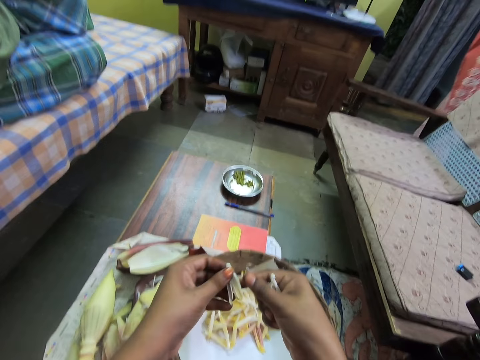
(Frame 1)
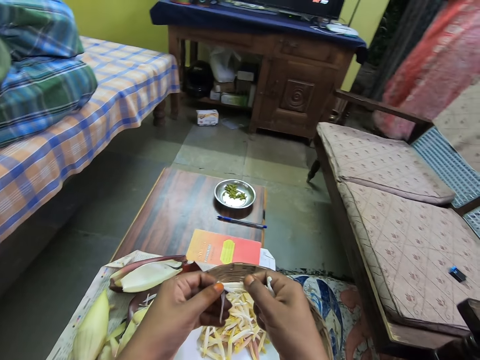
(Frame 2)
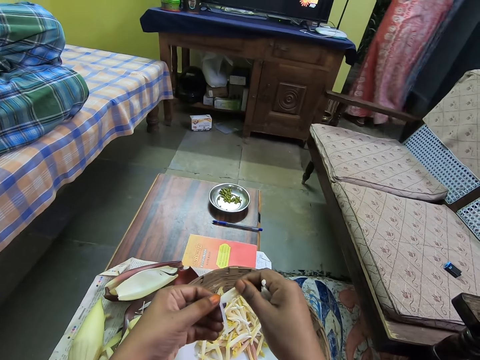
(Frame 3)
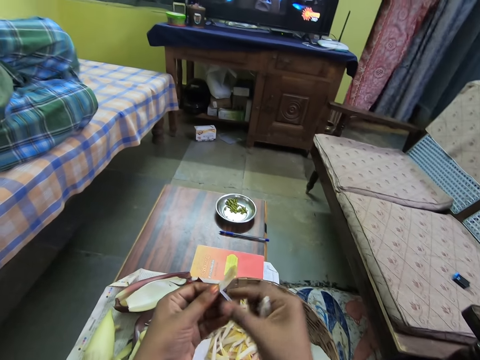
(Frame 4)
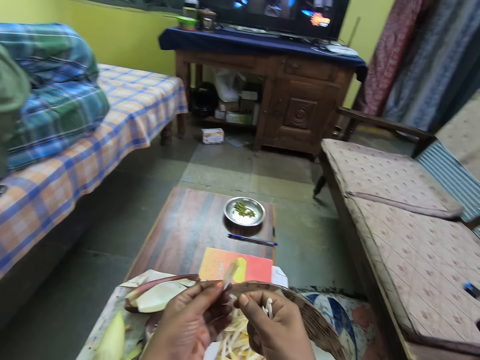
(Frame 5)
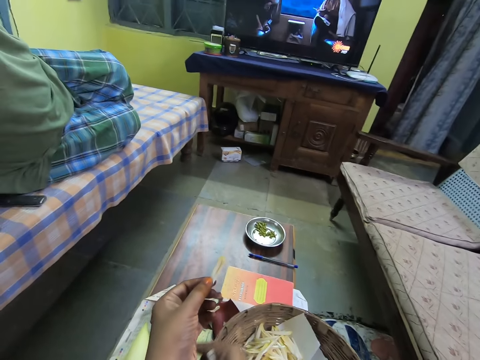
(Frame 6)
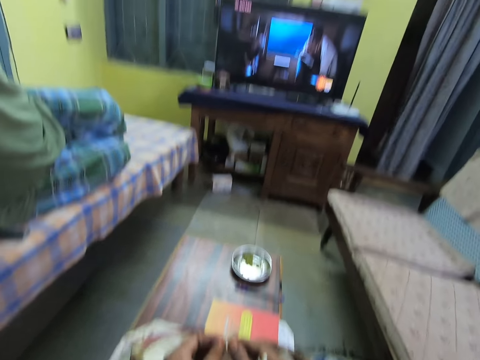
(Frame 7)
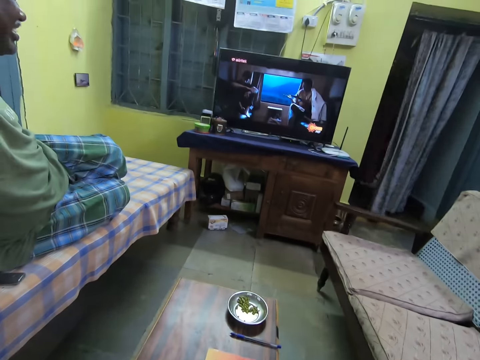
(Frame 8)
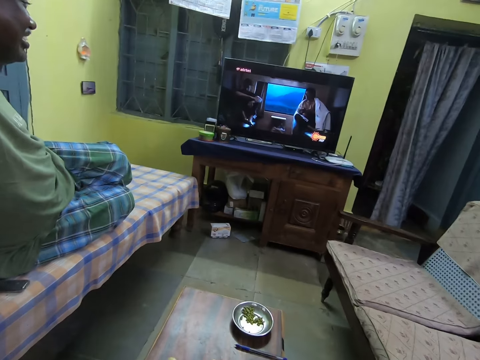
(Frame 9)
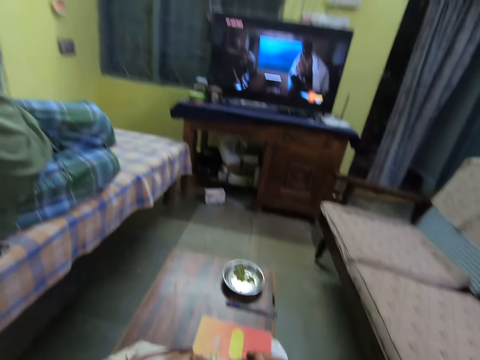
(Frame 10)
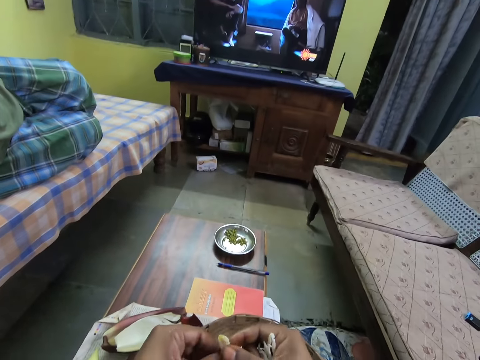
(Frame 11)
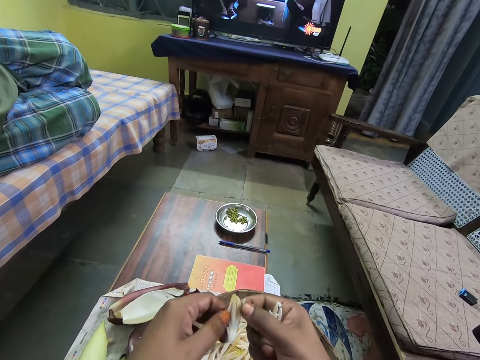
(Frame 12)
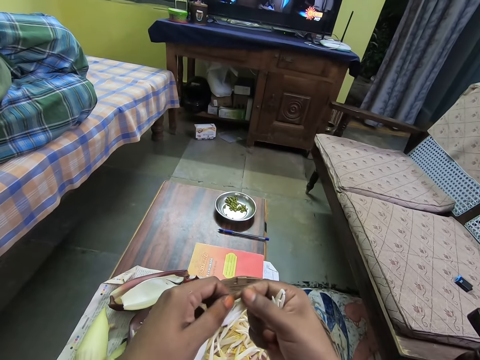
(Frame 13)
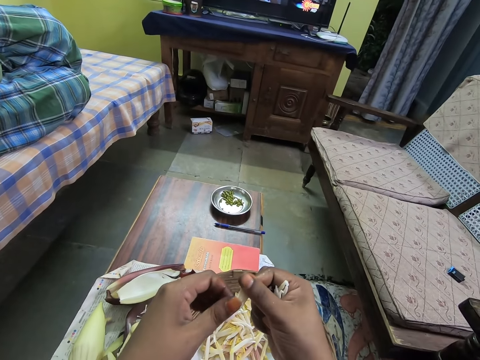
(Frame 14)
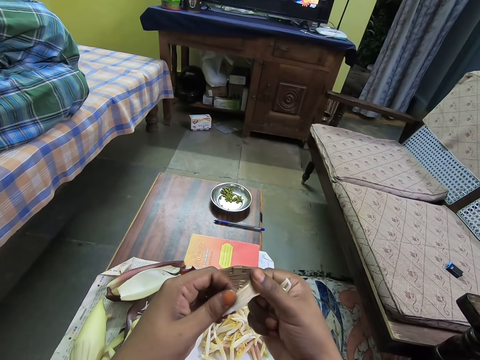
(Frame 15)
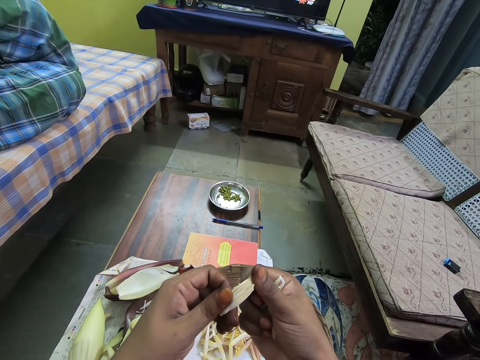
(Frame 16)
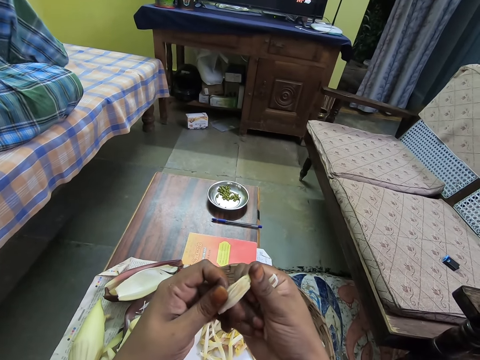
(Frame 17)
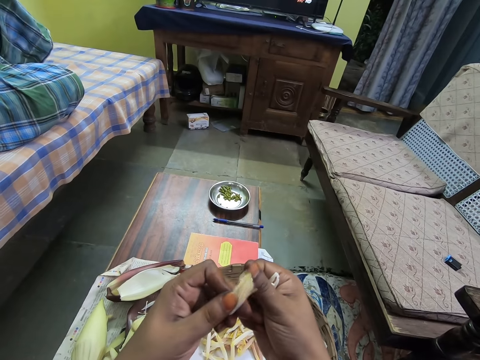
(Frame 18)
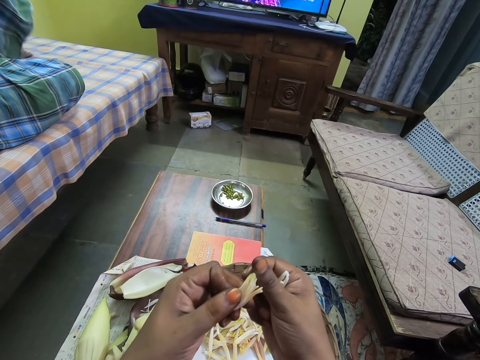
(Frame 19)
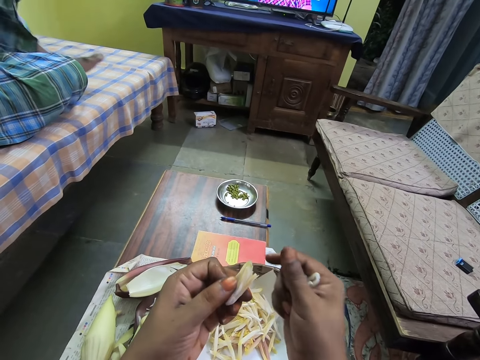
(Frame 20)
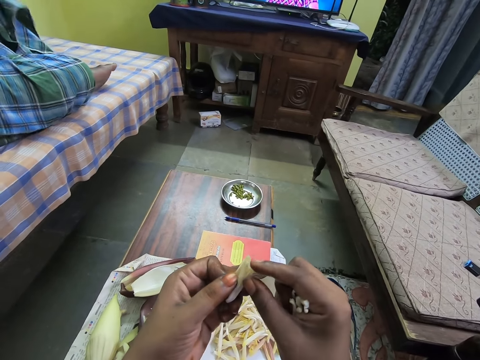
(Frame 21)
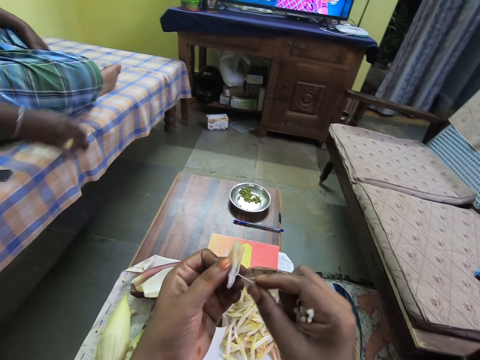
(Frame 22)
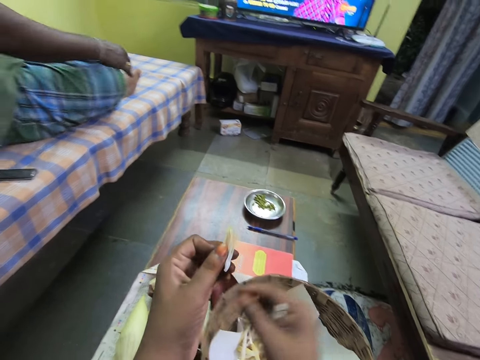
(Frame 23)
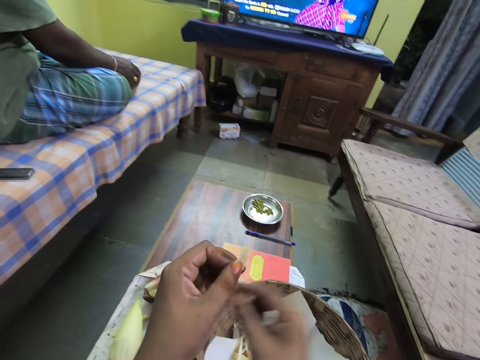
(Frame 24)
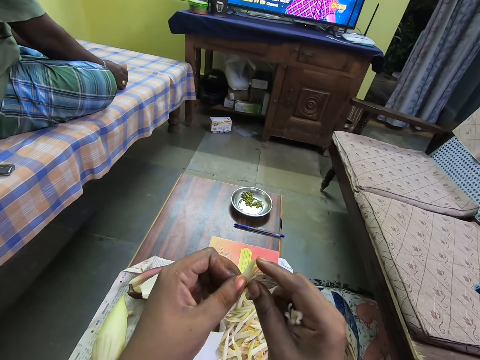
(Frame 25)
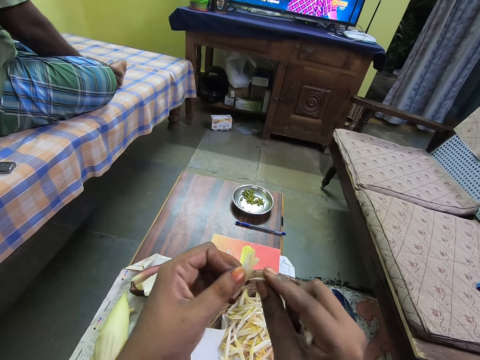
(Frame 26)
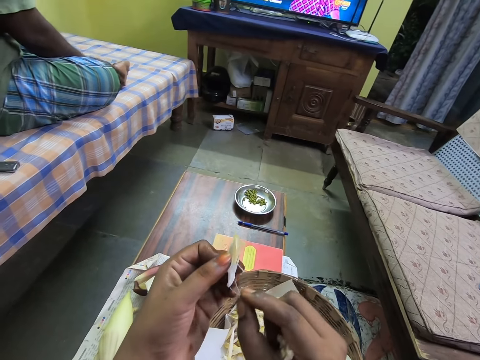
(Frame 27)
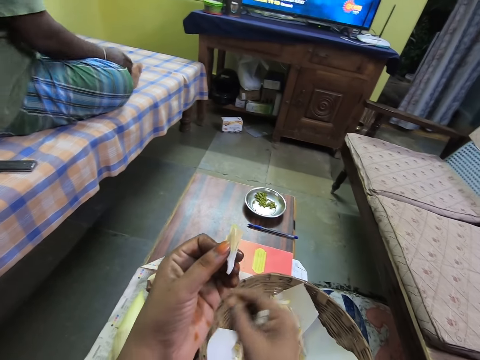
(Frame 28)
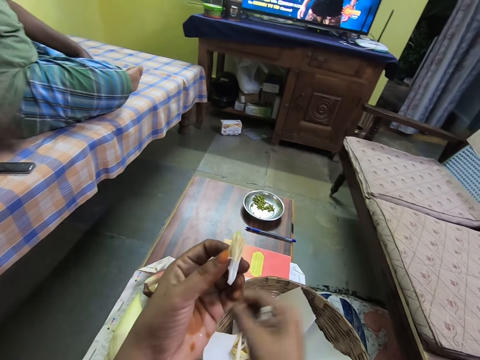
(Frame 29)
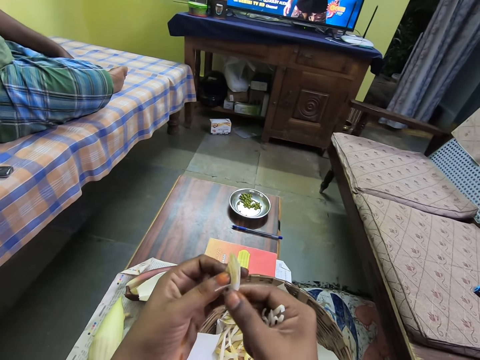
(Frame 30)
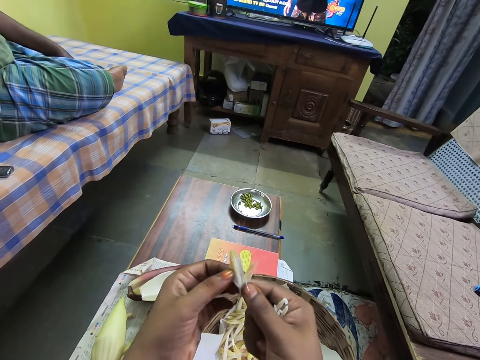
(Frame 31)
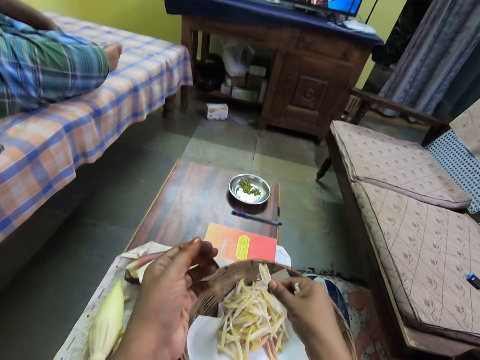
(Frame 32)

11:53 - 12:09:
A woman walks out of the room through a door. The camera wearer drops a piece of the food crop on the table with her right hand. She removes the banana flowers from the flower bud. She processes the food crop in her left hand with both hands. She drops a piece of the food crop on the table with her right hand. She processes the food crop in her left hand with both hands. She drops a piece of the food crop on the table with her right hand. She transfers the food crop from her left hand to her right hand.

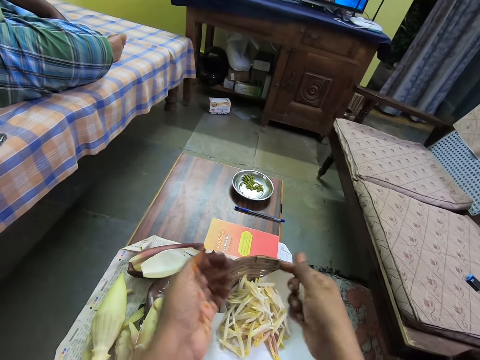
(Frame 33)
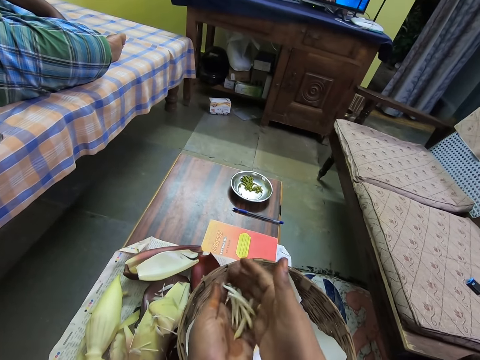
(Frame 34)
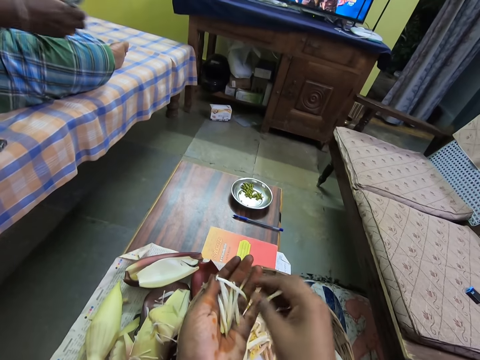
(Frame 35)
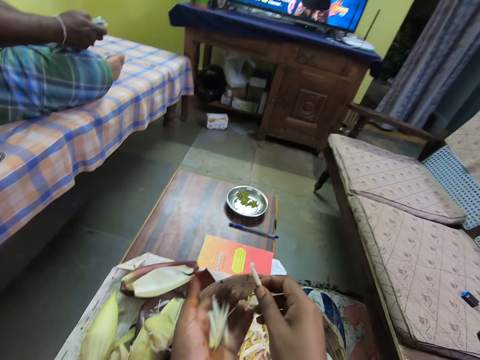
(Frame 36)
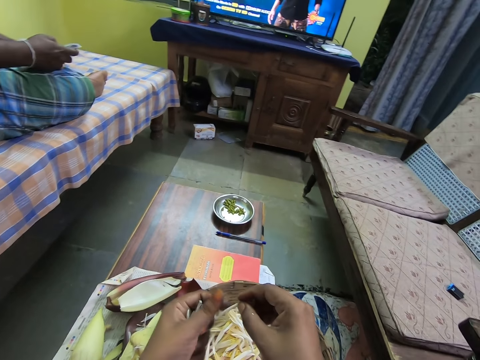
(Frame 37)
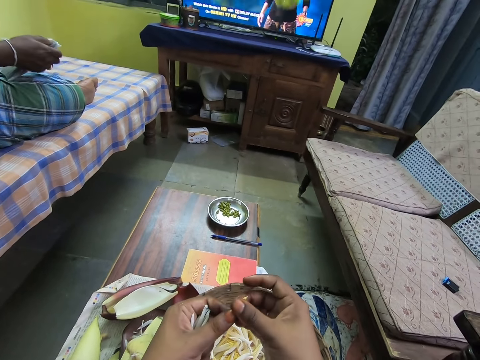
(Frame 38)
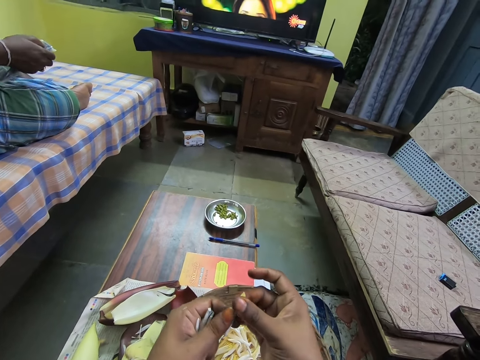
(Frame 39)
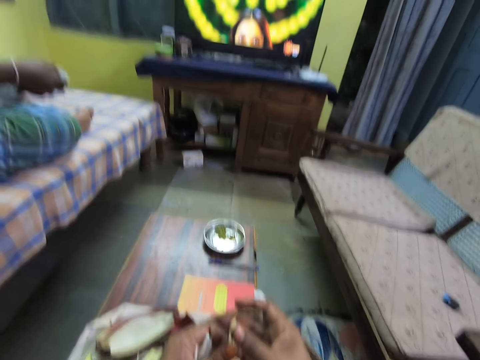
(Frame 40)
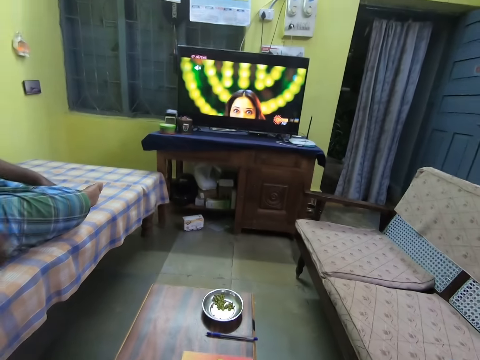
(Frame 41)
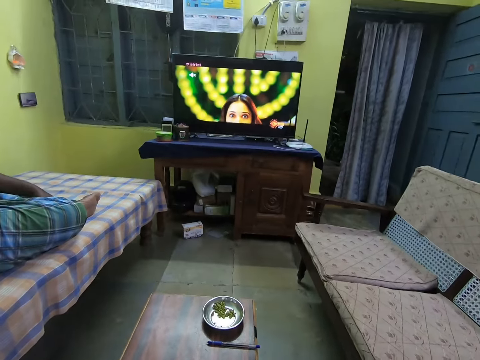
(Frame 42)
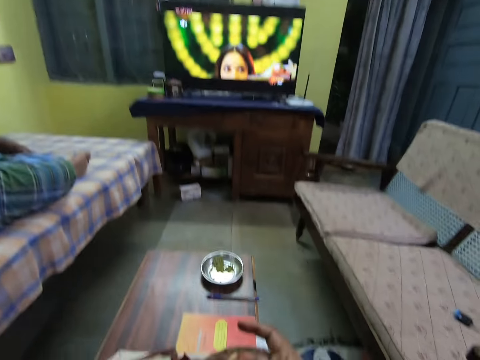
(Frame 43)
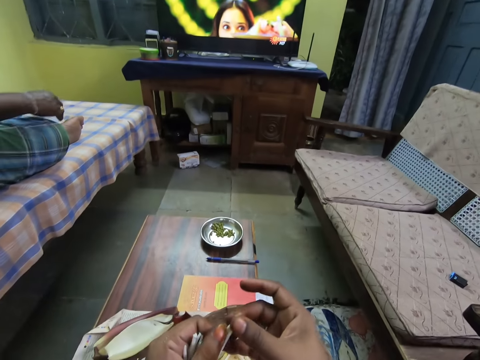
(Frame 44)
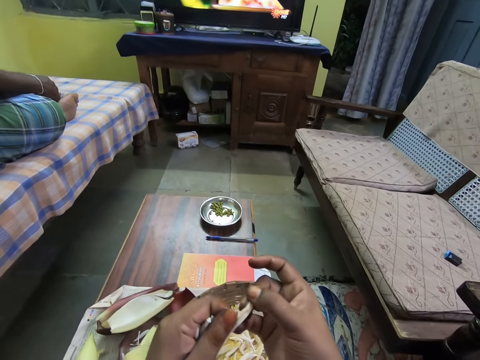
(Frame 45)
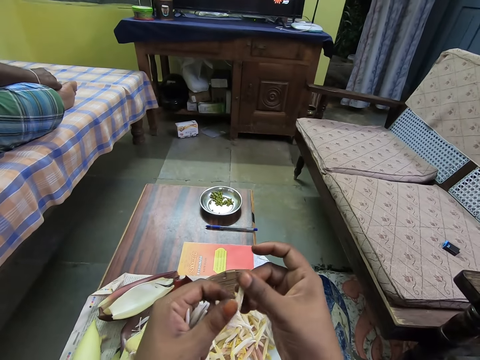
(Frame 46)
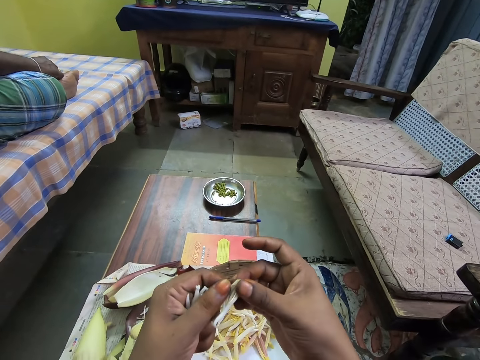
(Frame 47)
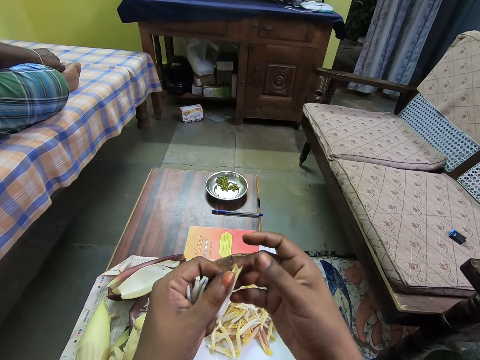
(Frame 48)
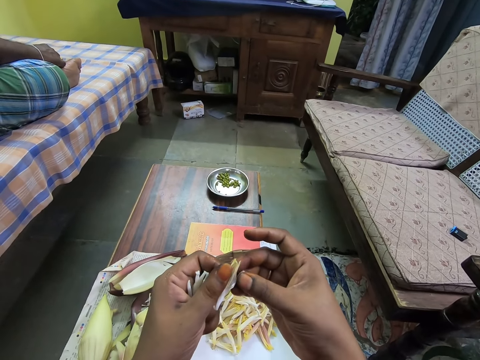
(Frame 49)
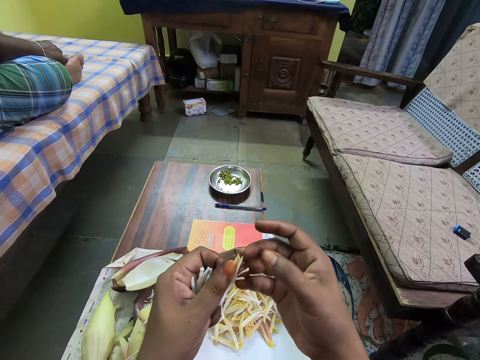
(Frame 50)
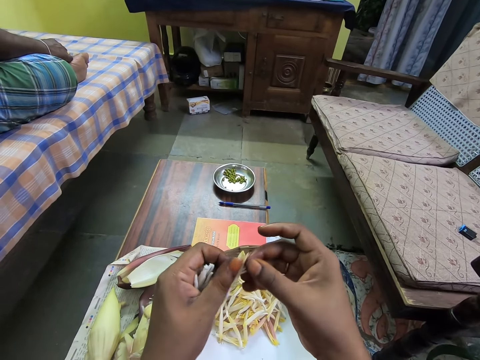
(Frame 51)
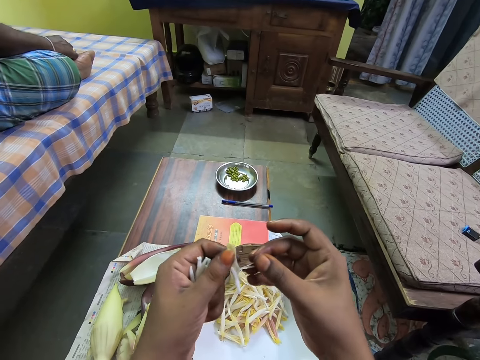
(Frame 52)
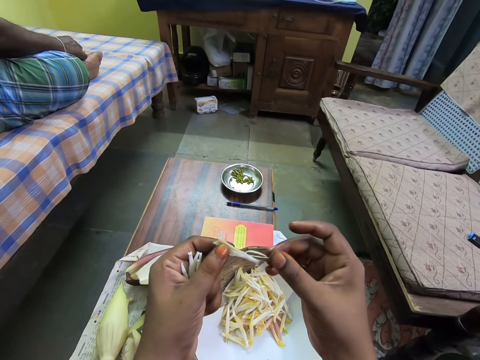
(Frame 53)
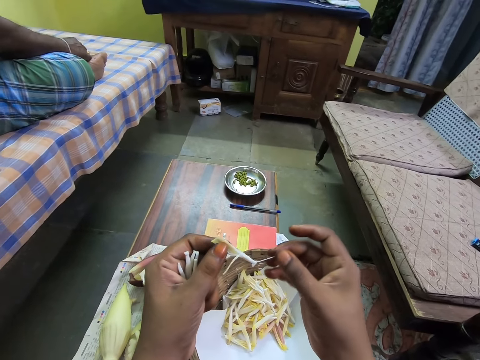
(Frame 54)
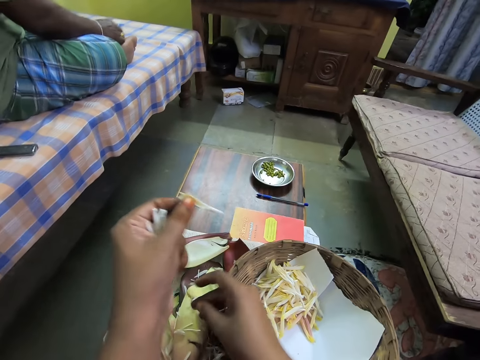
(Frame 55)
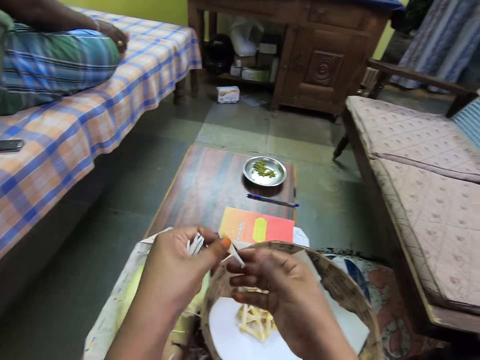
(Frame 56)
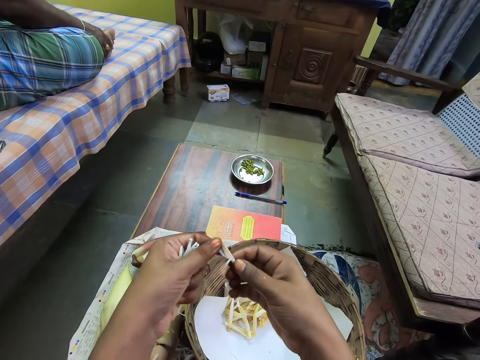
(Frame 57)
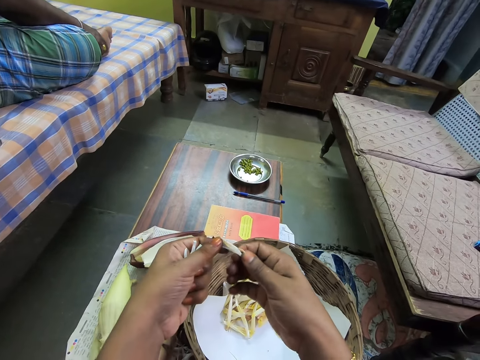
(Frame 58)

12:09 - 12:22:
The camera wearer places the food crop in her right hand in the basket on the table. She transfers some pieces of the food crop from her right hand to her left hand. A man holds a television remote control in his right hand. The camera wearer processes a piece of the food crop in her left hand with both hands. The man operates the television remote control with his right hand. The camera wearer picks up a banana flower bud. The man places the television remote control in his right hand on the bed. The camera wearer watches the television. She removes the banana flowers from the flower bud. She drops a piece of the food crop on the table with her right hand. She transfers the food crop from her left hand to her right hand.
